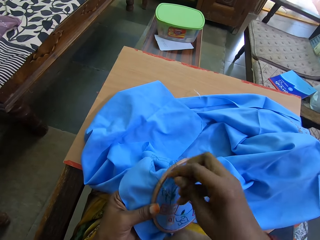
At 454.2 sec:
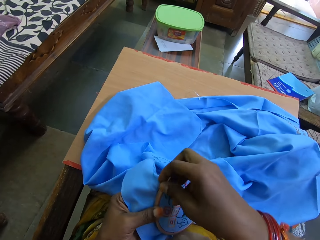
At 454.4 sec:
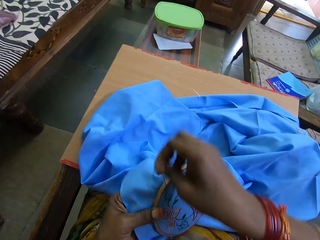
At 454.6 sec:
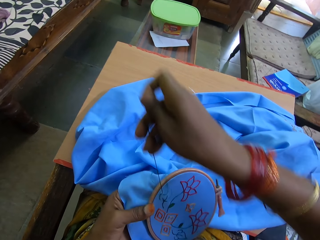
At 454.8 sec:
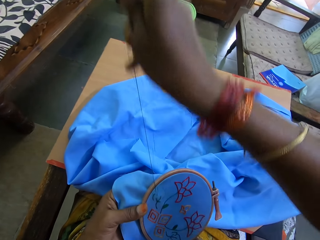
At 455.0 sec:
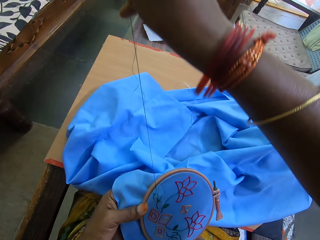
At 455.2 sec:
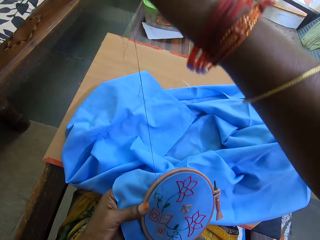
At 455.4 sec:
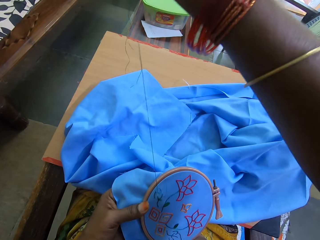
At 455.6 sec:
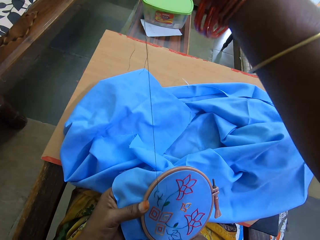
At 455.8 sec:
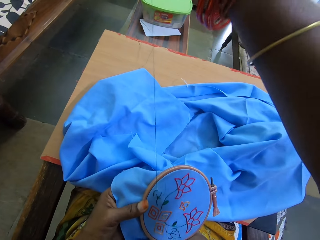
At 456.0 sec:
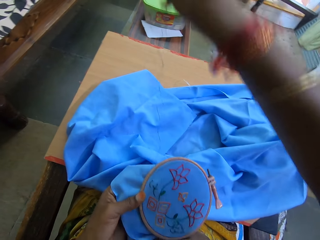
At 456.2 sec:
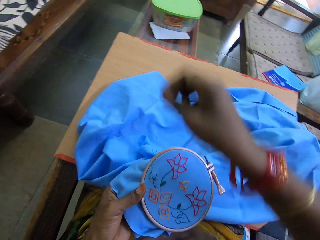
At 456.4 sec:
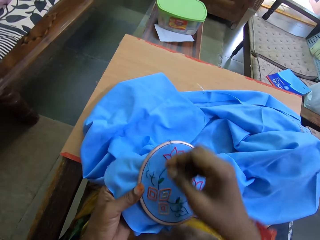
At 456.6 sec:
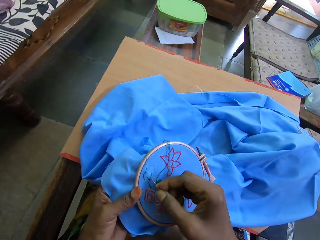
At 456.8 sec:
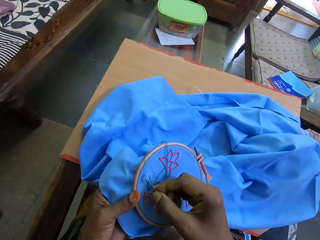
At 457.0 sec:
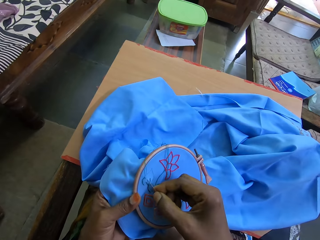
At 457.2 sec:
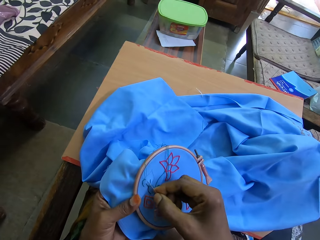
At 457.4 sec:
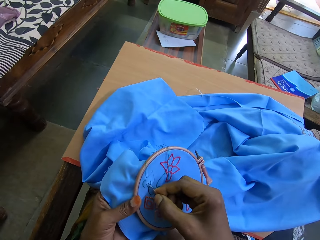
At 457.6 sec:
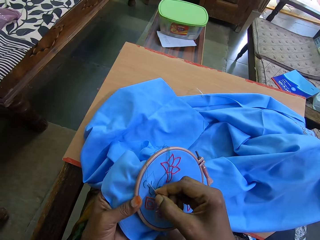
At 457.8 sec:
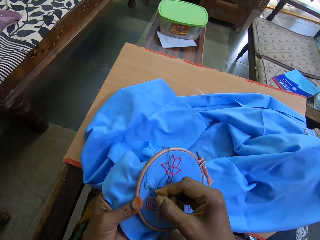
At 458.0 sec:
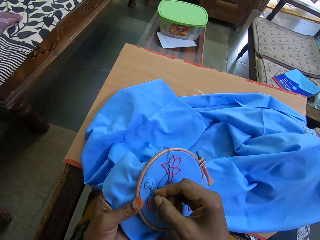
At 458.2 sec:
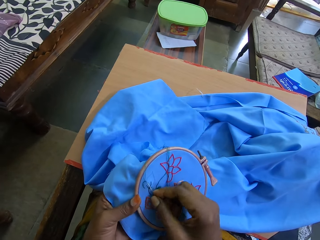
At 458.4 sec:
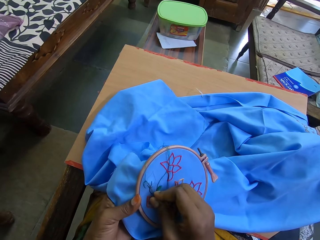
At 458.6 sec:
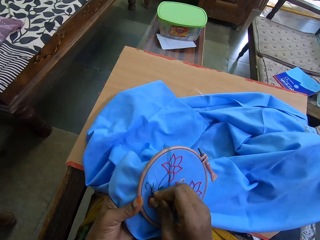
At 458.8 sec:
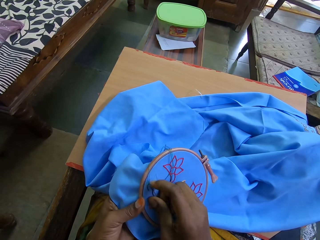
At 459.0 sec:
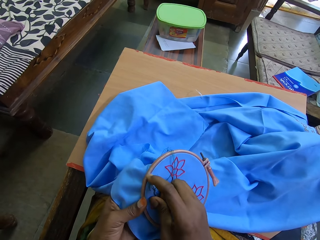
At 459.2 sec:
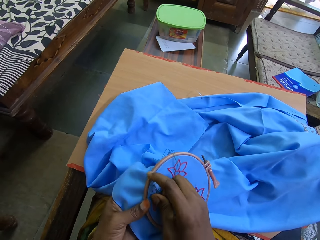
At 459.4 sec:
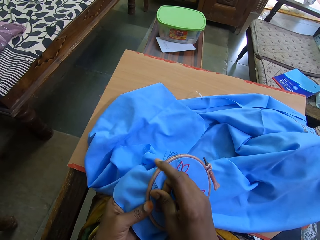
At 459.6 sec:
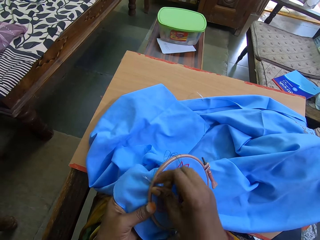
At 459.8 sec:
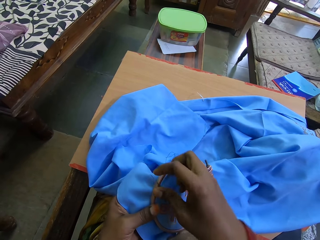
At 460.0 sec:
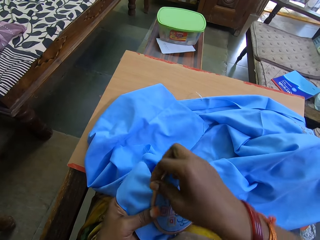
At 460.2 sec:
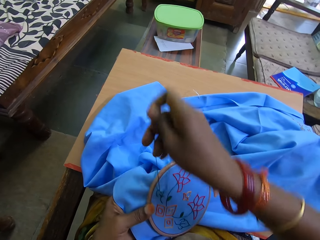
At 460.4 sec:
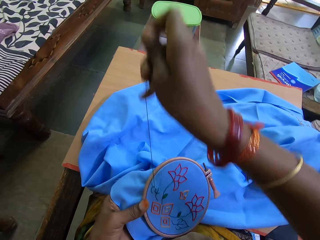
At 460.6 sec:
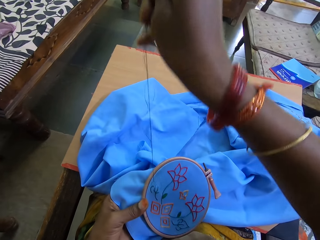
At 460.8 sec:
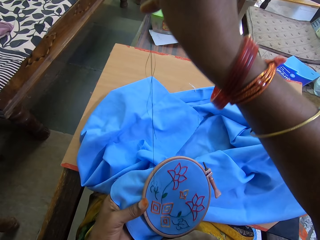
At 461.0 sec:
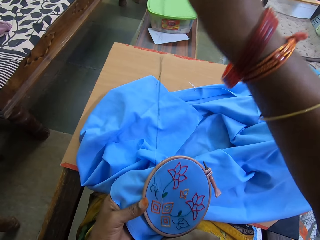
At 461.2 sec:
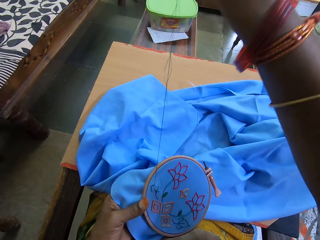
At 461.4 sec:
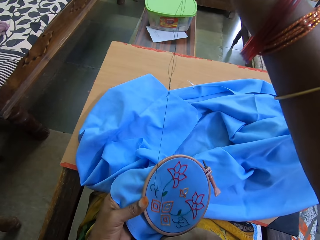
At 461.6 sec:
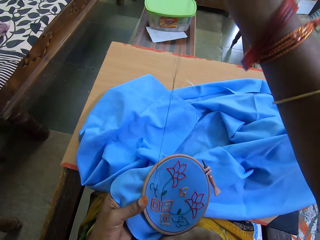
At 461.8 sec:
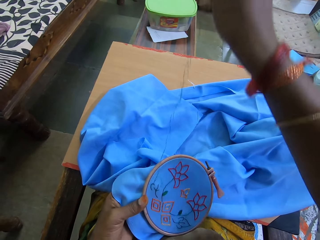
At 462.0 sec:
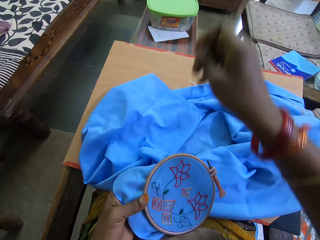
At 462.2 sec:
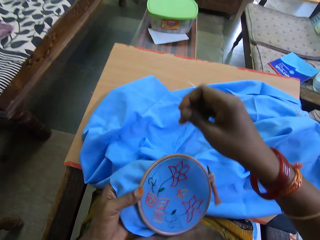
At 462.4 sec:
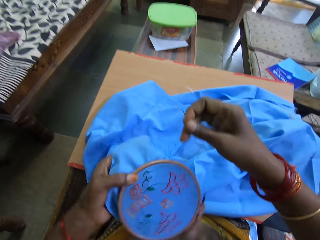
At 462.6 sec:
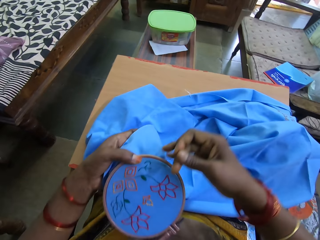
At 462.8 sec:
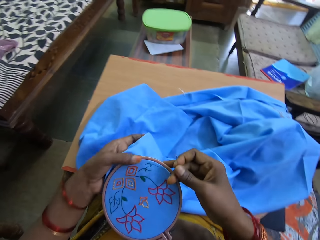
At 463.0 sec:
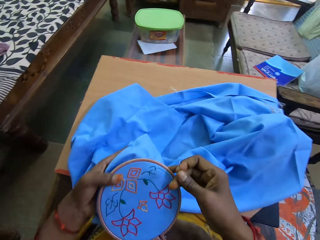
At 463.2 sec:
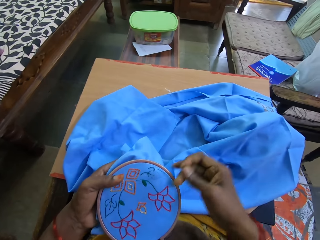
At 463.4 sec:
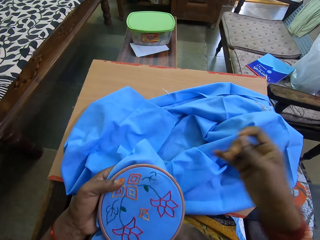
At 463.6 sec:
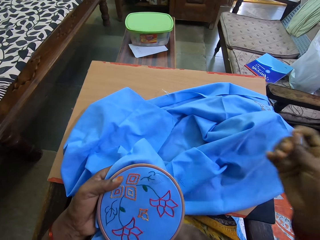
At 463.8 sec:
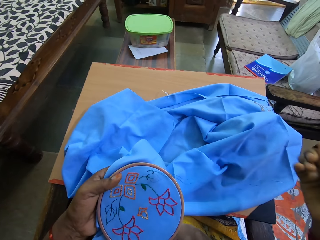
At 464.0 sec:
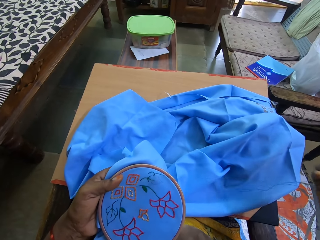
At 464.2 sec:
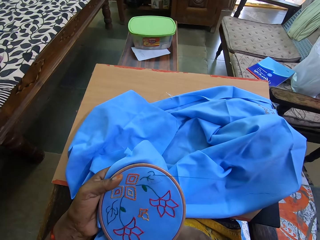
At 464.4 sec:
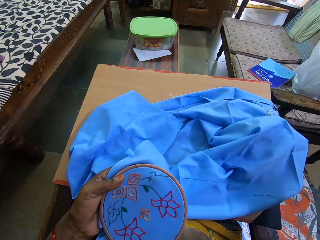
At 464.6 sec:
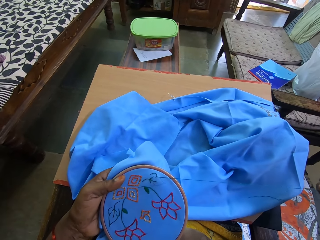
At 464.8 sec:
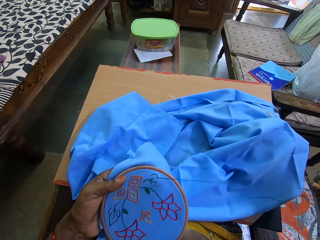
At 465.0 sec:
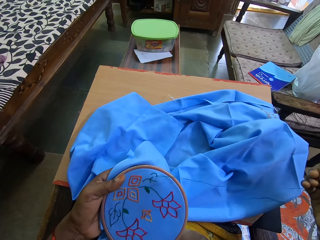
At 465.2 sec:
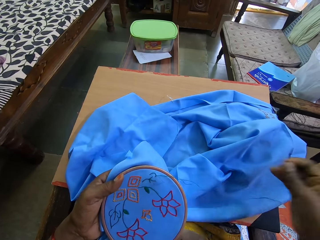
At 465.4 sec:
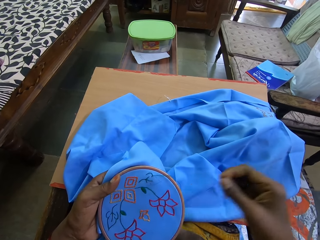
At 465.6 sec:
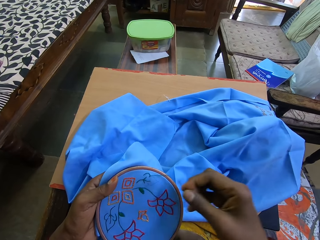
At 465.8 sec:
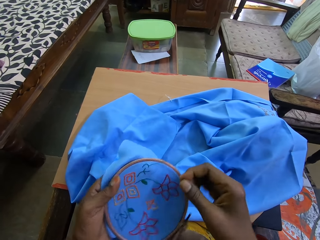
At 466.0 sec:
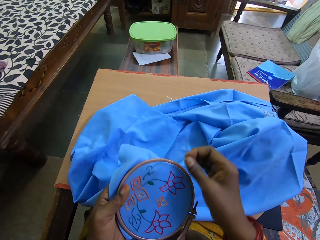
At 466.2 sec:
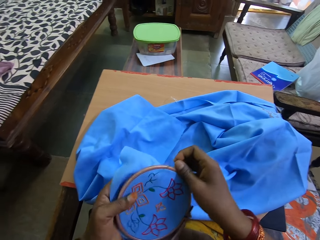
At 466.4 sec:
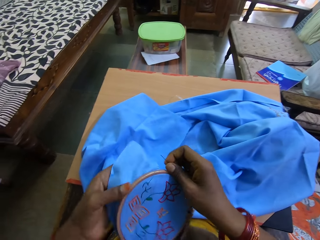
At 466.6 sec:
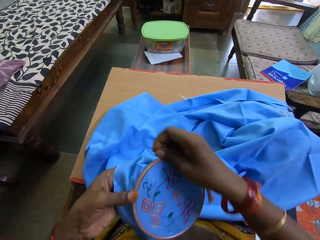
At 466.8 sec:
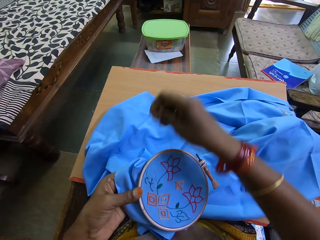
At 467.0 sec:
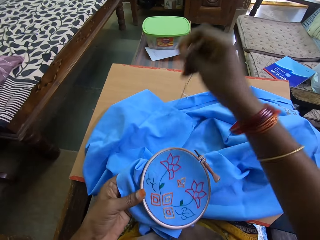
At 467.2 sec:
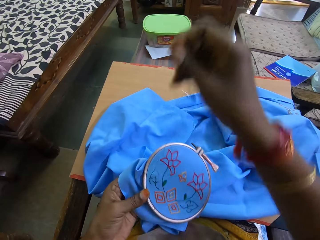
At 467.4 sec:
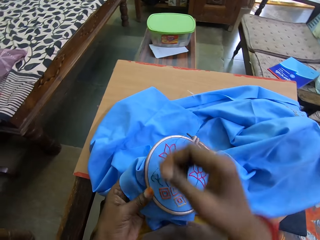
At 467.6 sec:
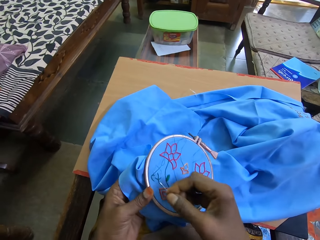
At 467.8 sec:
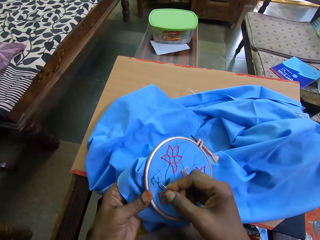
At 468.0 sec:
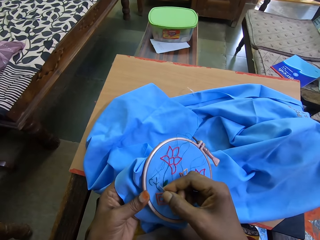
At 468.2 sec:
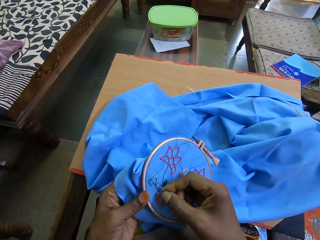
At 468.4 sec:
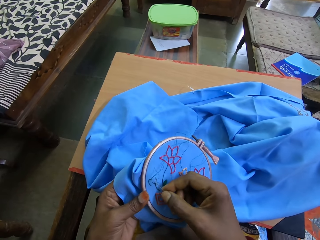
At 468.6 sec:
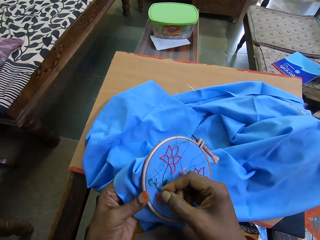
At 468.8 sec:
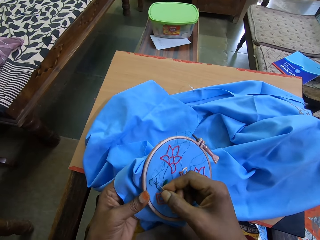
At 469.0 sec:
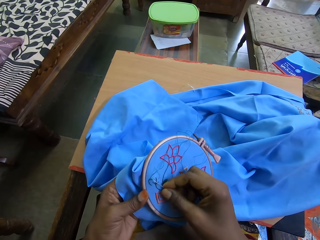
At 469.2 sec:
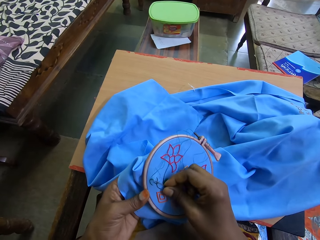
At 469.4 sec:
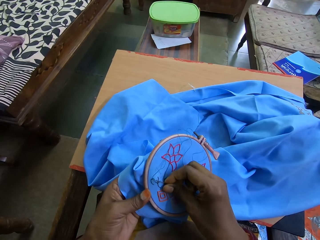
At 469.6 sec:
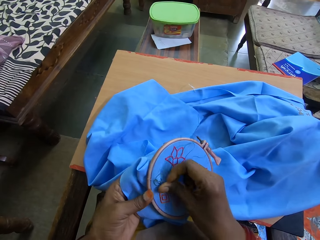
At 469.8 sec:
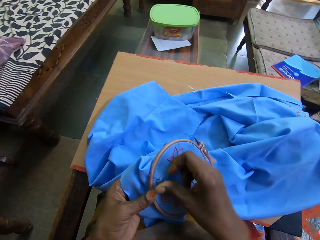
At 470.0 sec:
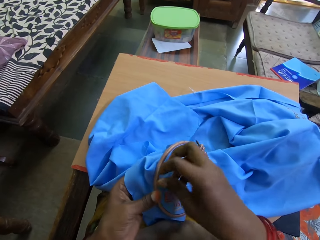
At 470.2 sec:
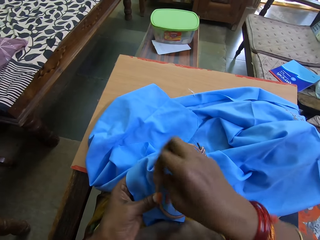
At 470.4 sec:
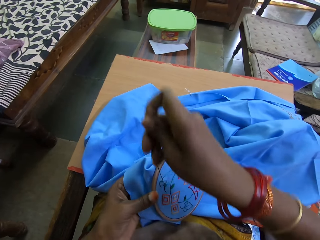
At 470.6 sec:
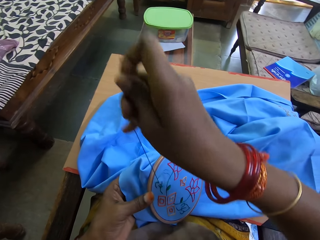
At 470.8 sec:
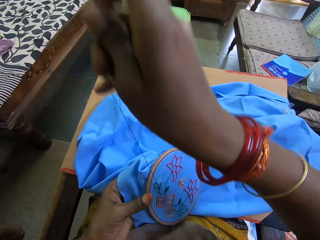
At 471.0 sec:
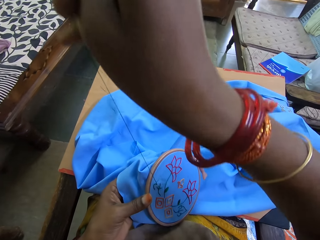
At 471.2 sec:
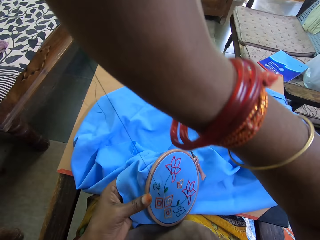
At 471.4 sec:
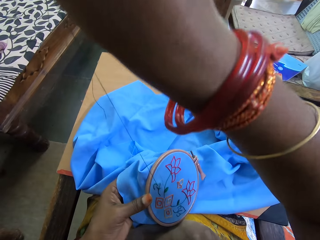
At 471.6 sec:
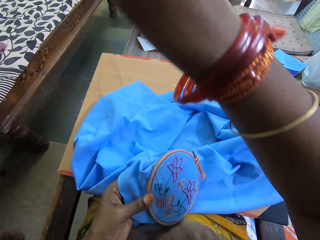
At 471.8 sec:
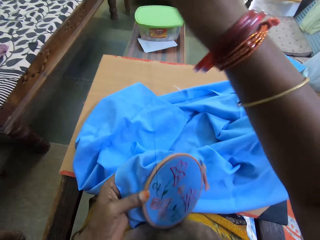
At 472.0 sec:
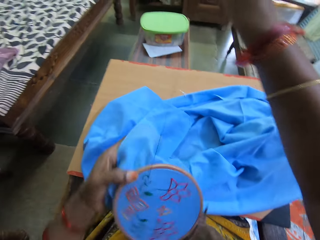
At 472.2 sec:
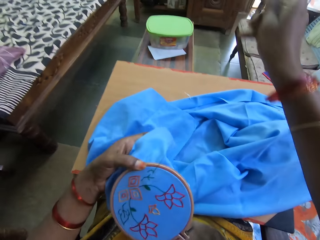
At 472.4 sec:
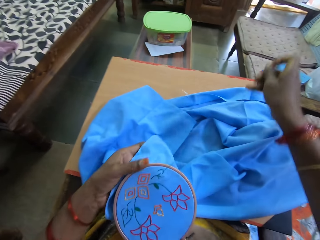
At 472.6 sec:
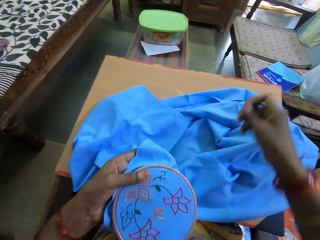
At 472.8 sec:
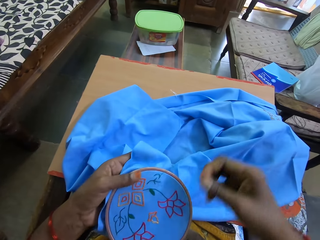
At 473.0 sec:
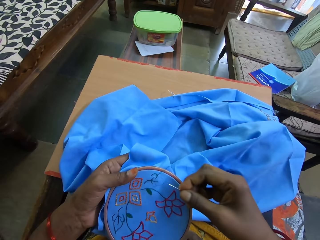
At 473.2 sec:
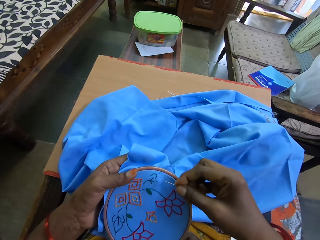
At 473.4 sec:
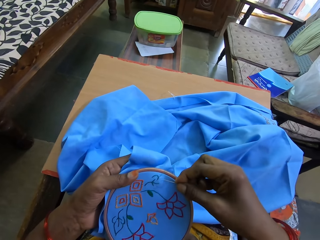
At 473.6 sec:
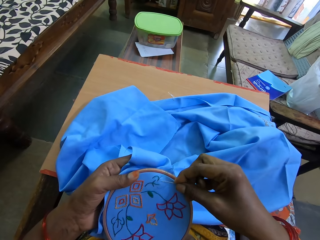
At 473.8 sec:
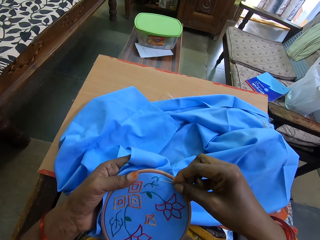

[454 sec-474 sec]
The camera wearer rotates the piece of cloth. They sew the cloth with a needle and a thread.

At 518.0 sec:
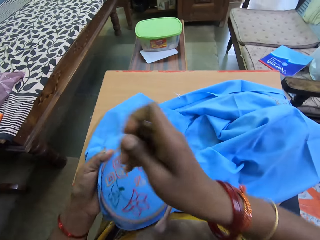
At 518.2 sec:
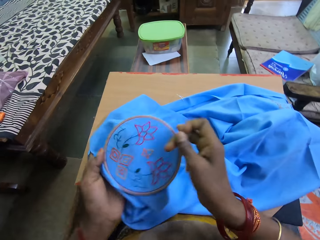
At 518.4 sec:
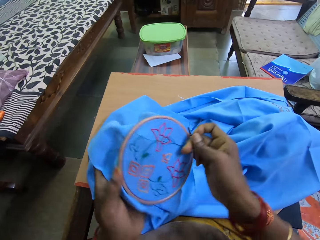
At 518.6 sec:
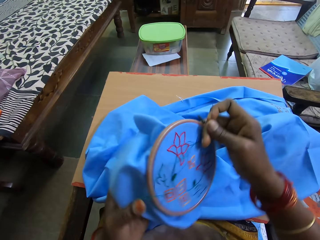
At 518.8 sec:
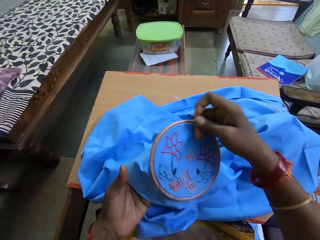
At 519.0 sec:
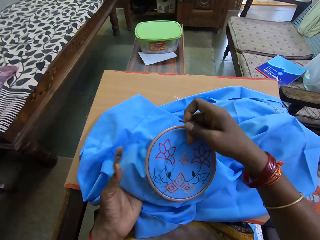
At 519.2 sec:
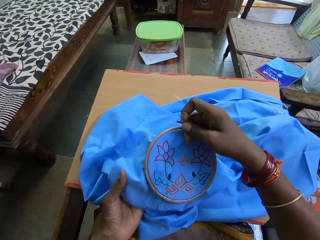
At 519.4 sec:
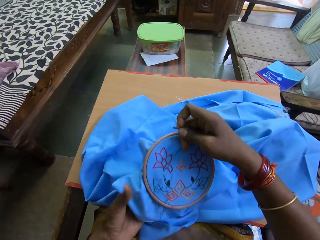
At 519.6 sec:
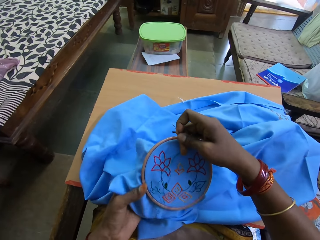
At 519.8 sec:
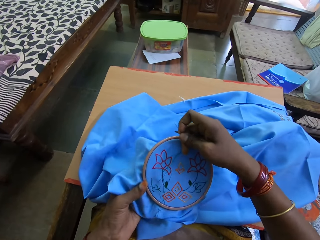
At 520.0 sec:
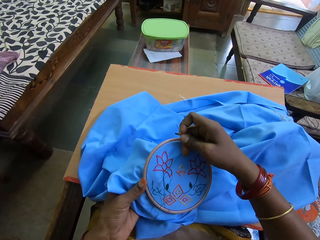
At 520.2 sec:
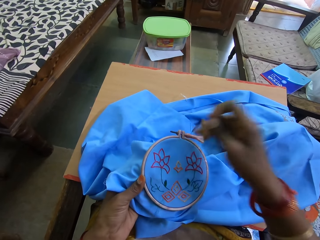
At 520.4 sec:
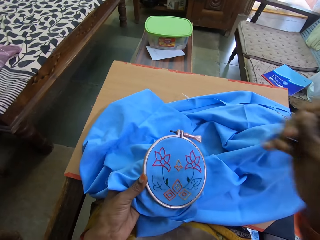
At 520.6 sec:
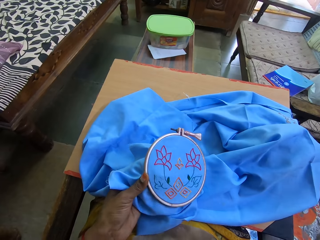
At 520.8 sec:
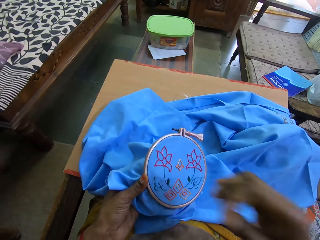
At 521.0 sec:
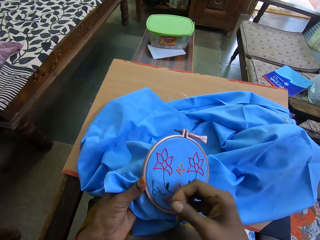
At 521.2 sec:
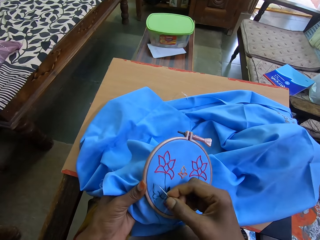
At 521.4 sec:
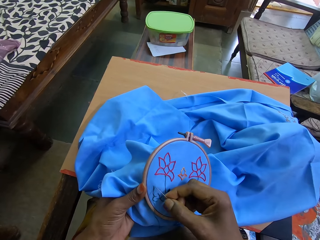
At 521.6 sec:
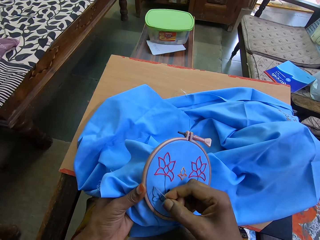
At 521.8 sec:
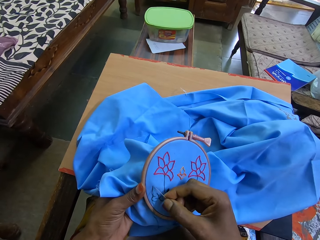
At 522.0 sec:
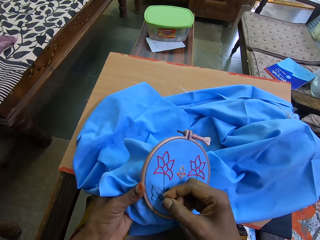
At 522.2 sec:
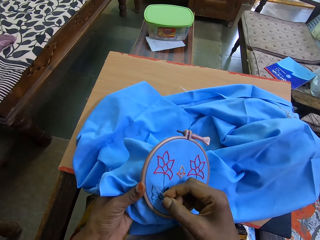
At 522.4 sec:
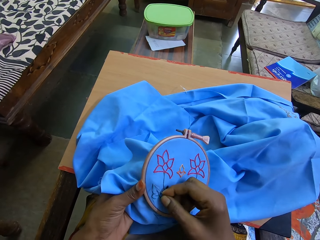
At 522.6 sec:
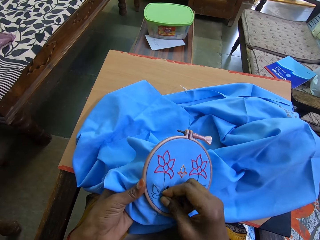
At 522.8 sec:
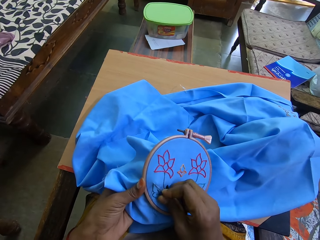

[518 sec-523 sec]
The camera wearer rotates the piece of cloth.
